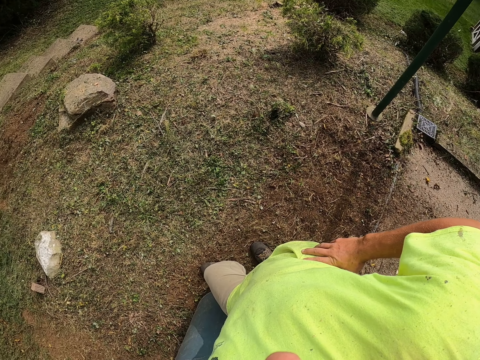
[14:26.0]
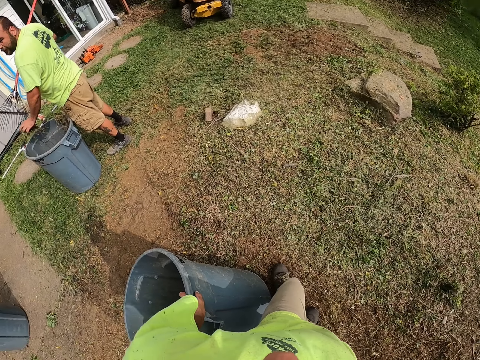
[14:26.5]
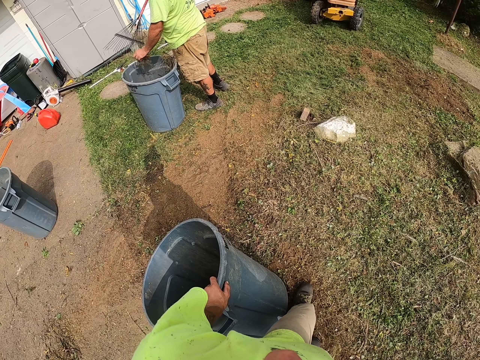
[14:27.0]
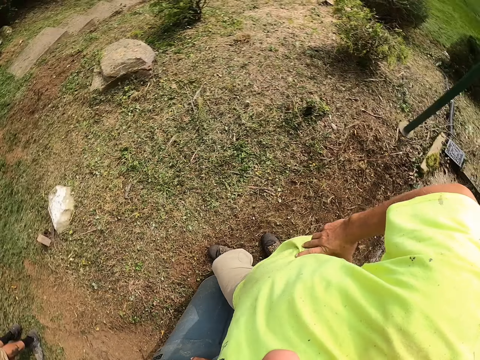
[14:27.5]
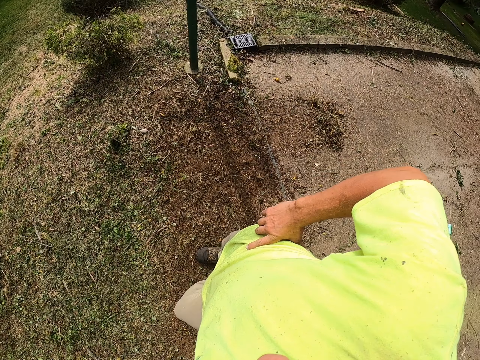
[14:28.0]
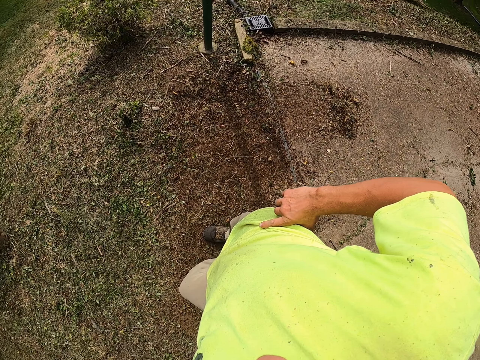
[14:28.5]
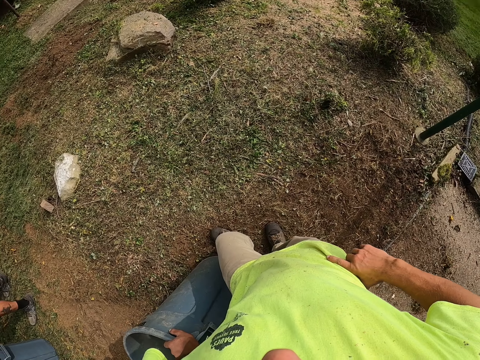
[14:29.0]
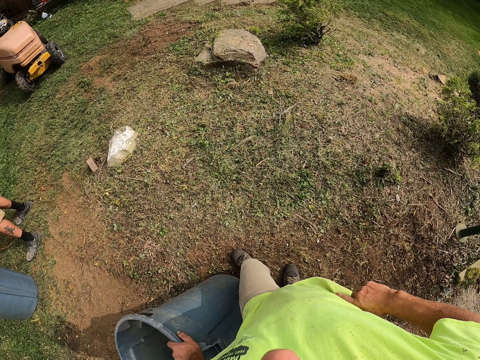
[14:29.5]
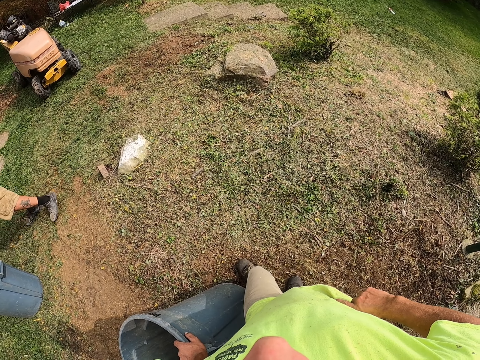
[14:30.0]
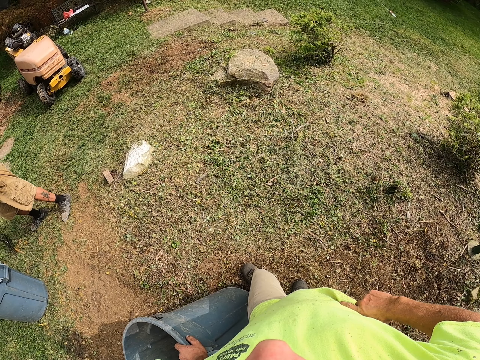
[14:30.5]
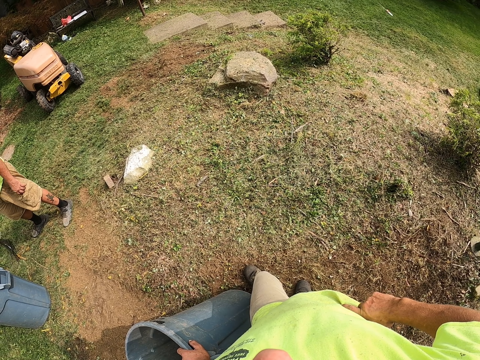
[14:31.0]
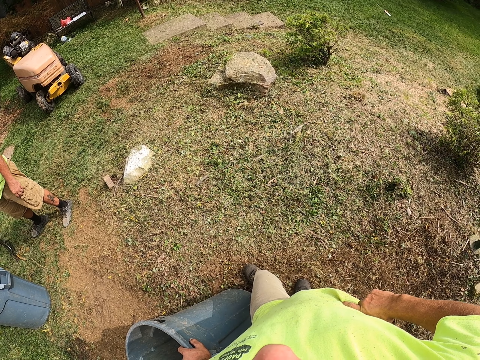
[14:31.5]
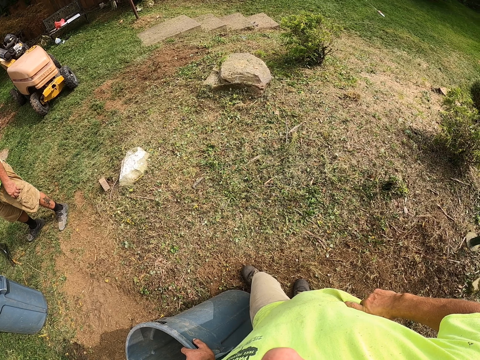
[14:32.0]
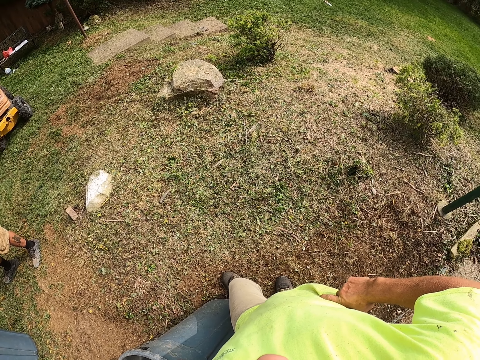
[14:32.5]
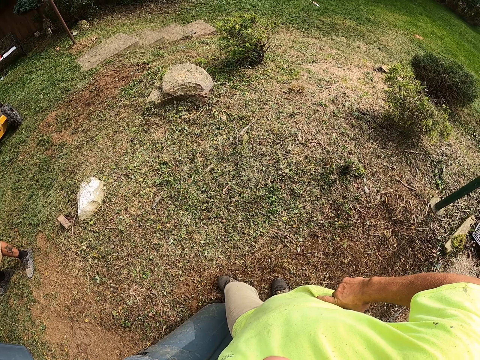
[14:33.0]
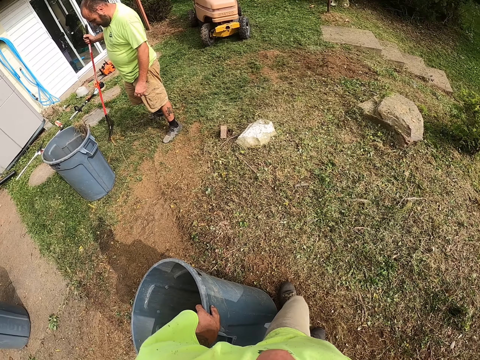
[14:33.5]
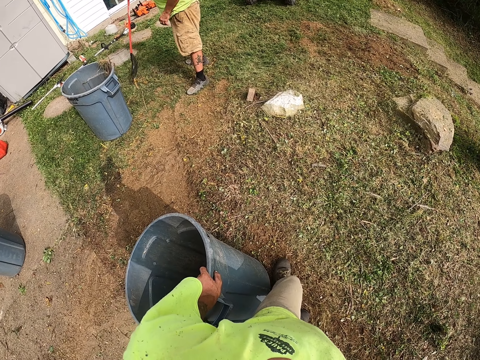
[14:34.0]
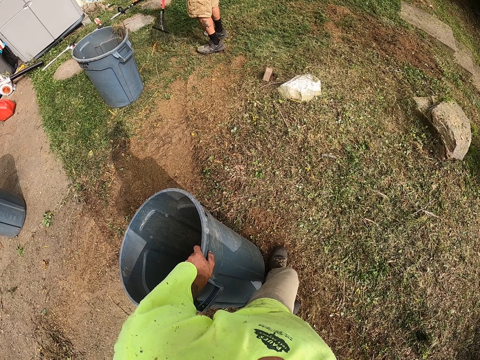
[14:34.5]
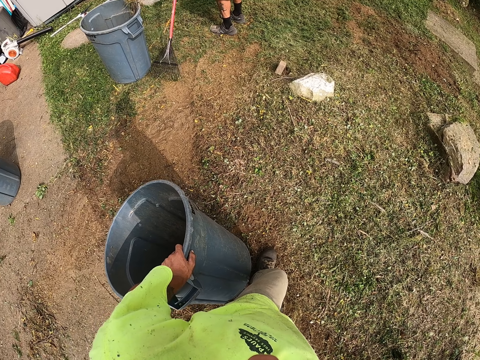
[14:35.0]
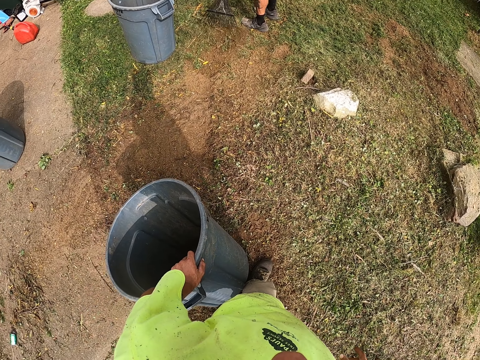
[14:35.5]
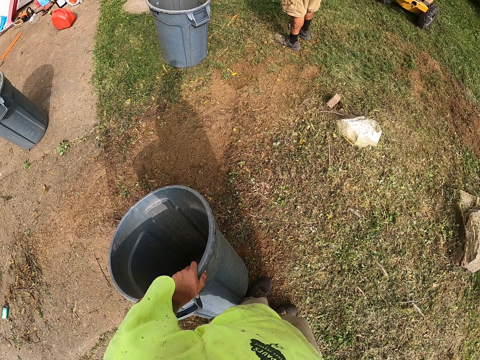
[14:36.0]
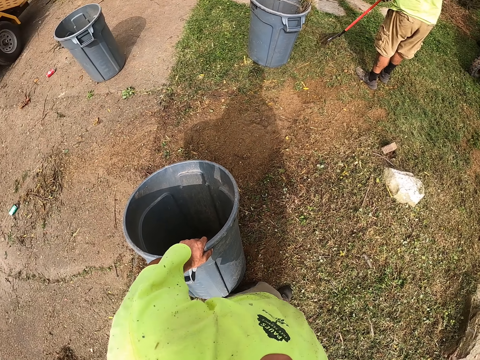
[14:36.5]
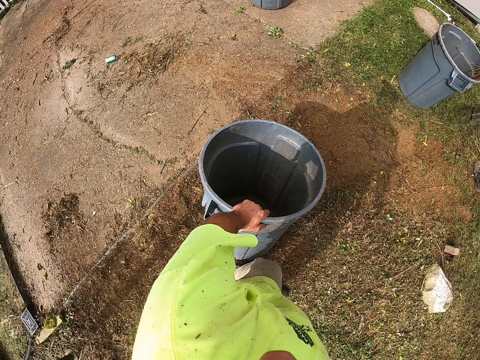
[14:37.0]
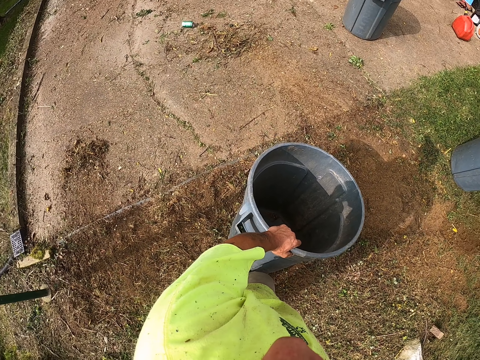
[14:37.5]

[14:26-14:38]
The man removes grass from a rake in his right hand. The camera wearer stares outside. The man holds the rake in his right hand. The man sweeps grass on the ground with the rake in both hands.

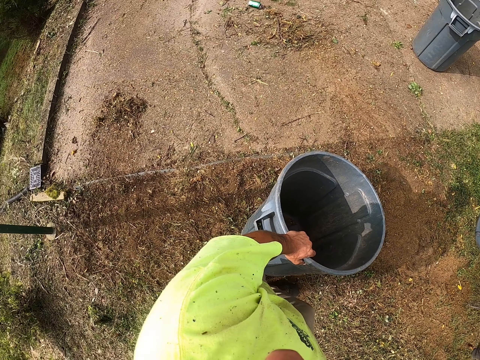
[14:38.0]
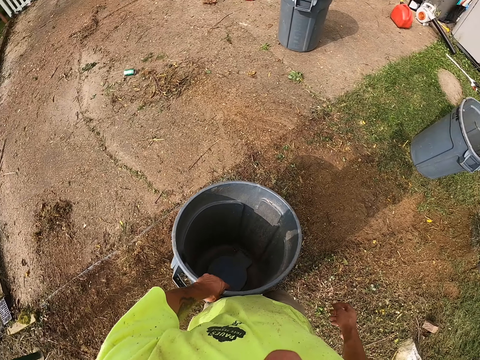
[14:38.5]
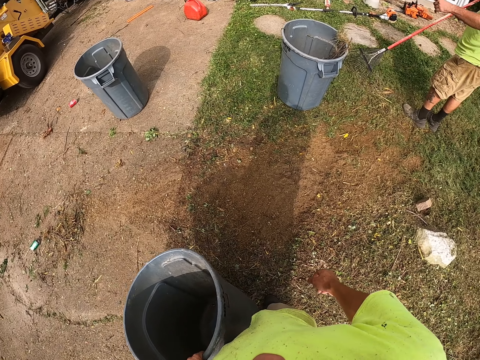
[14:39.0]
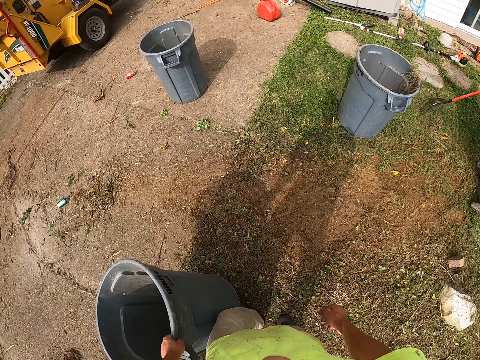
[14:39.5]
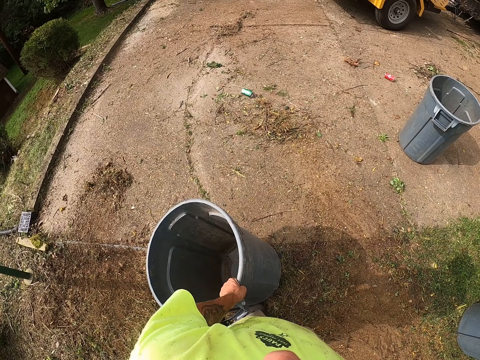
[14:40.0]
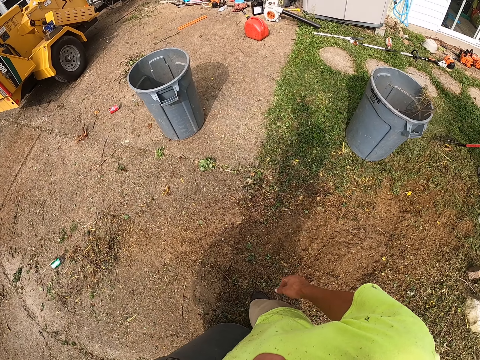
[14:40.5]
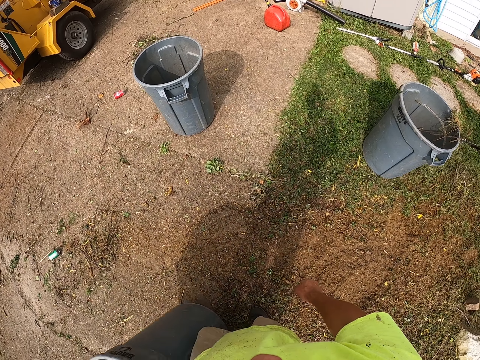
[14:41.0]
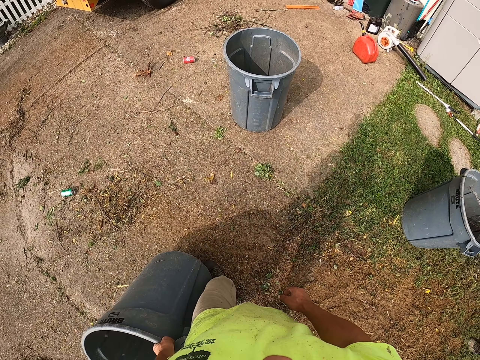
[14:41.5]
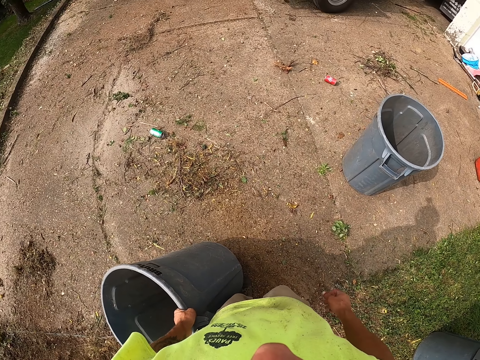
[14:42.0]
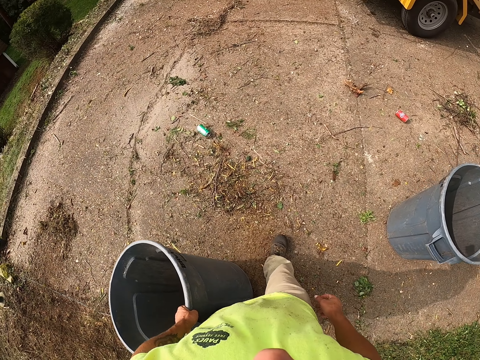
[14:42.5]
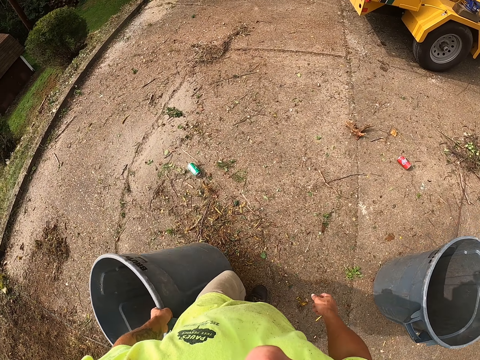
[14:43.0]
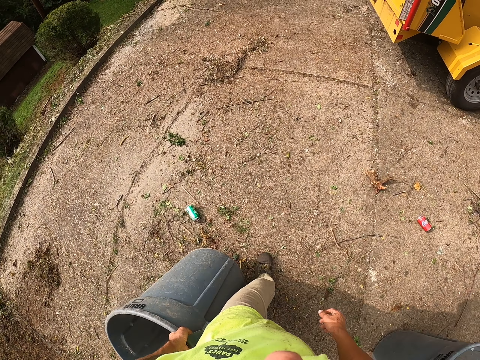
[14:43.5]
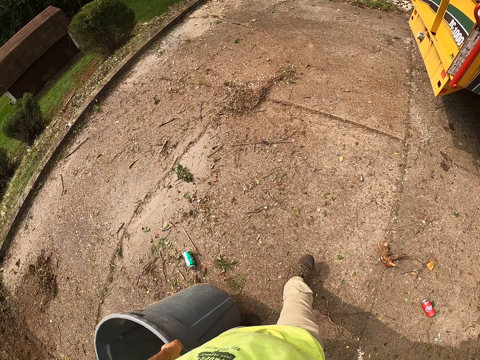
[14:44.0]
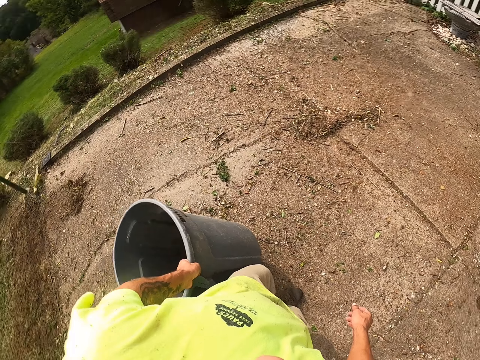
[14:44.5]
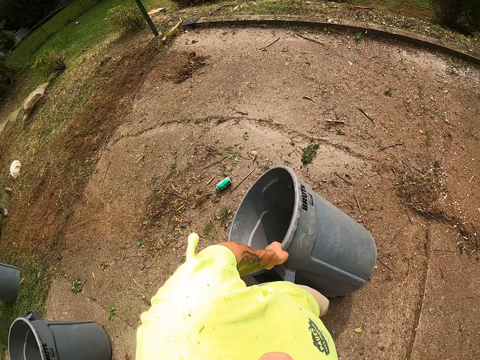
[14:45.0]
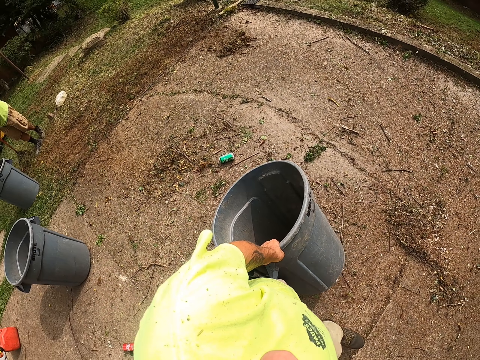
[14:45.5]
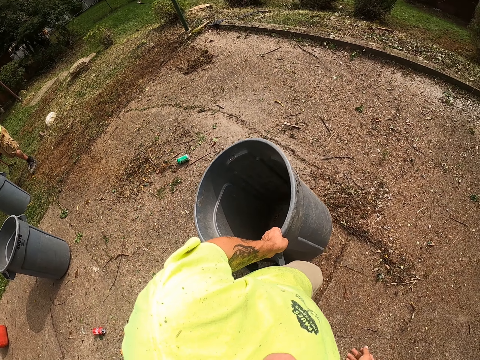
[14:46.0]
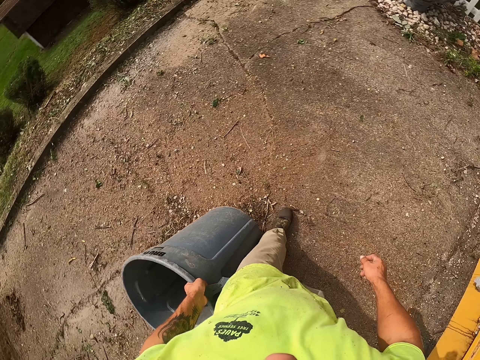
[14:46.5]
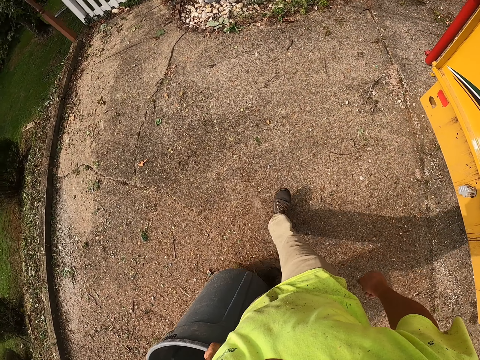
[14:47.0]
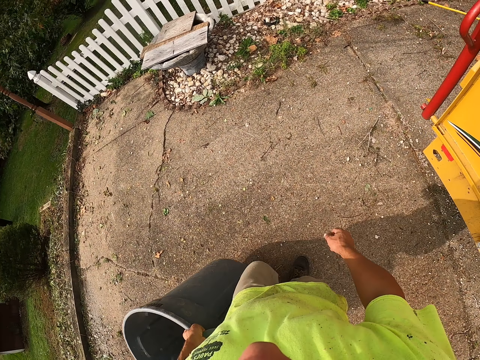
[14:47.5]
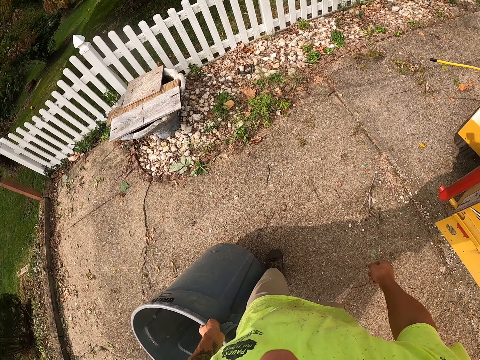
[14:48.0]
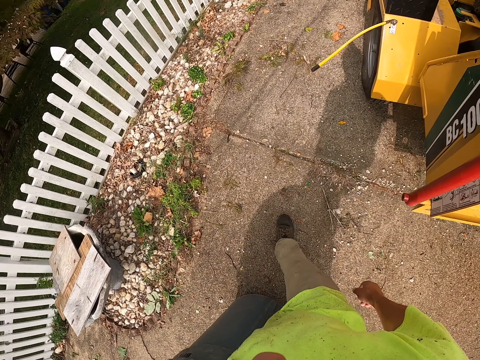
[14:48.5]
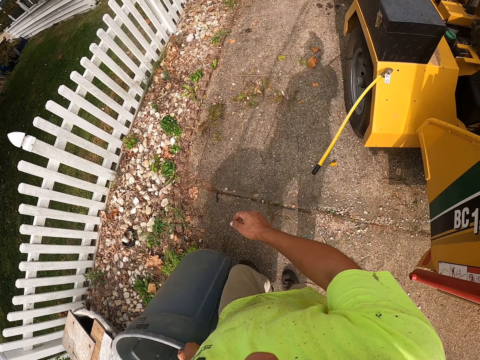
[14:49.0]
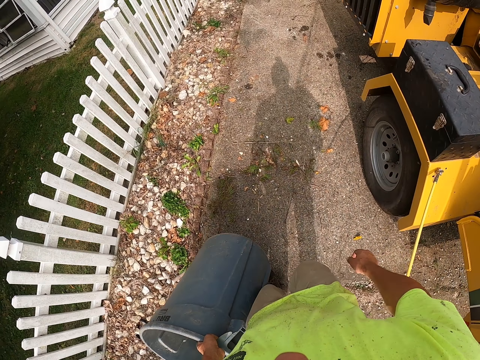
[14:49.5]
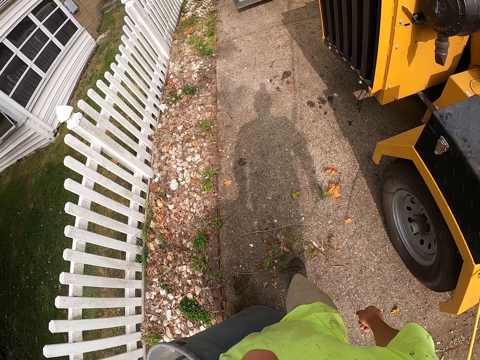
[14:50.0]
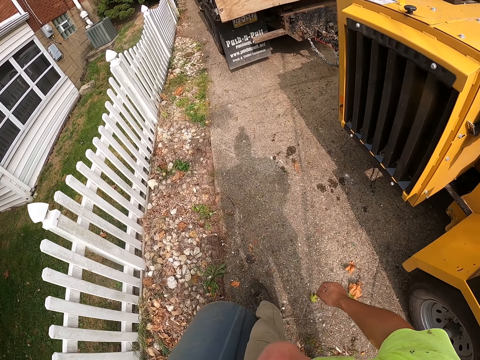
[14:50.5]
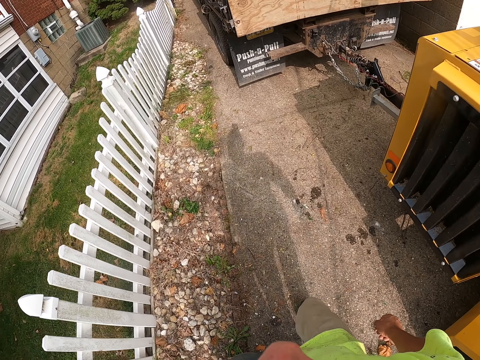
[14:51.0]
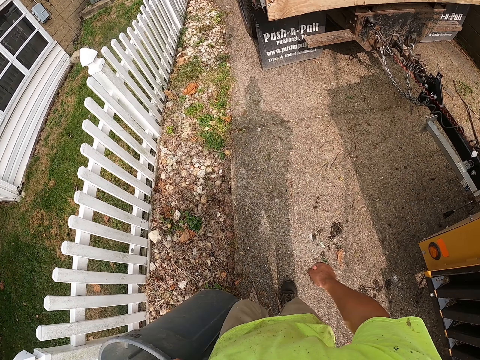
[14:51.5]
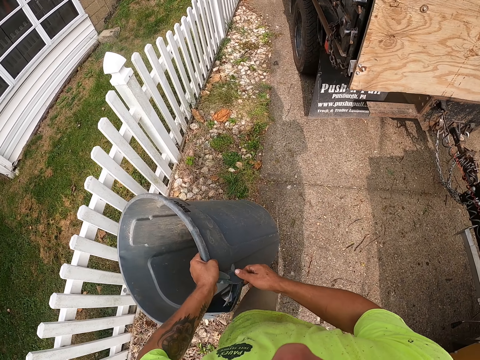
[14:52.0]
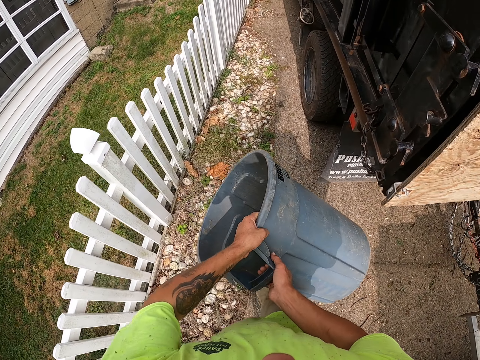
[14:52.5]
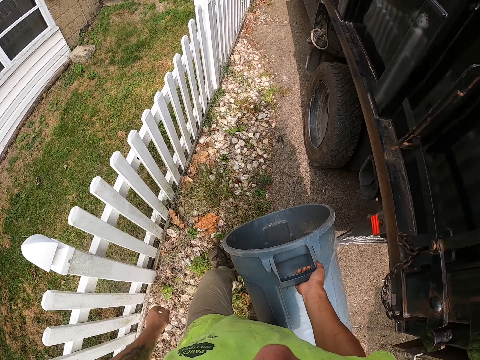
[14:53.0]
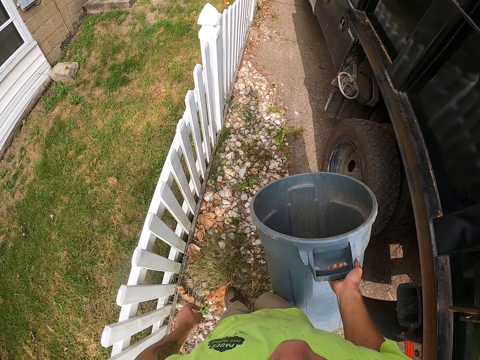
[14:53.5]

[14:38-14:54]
The camera wearer picks up the bucket in his left hand from the ground. He walks outside. He passes the bucket from his left hand to his right hand.
